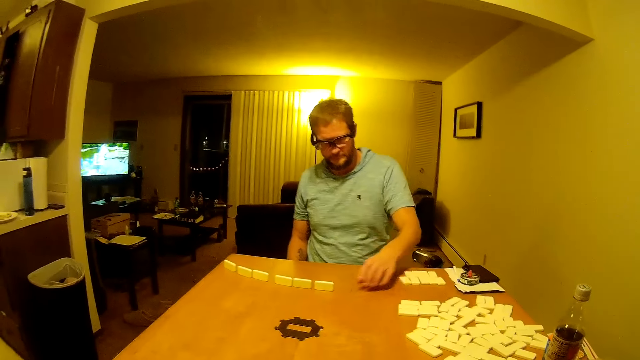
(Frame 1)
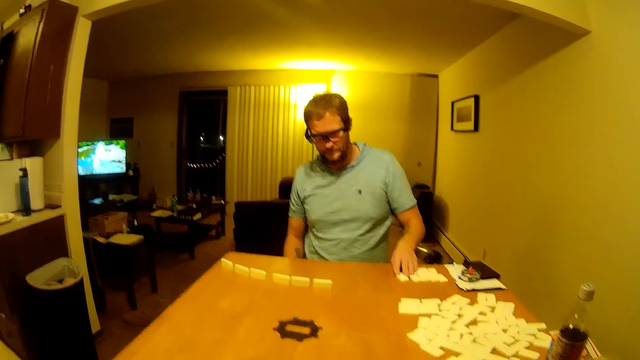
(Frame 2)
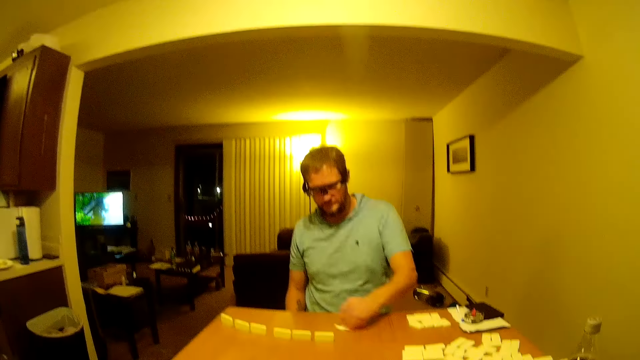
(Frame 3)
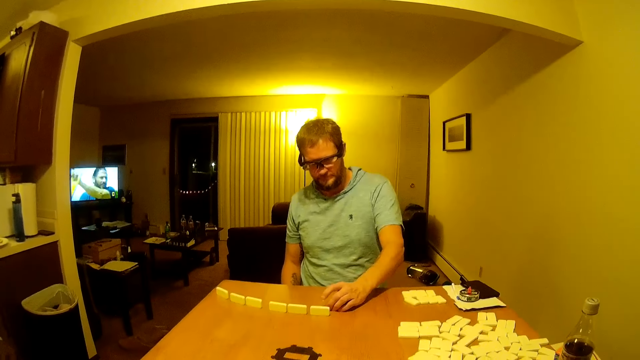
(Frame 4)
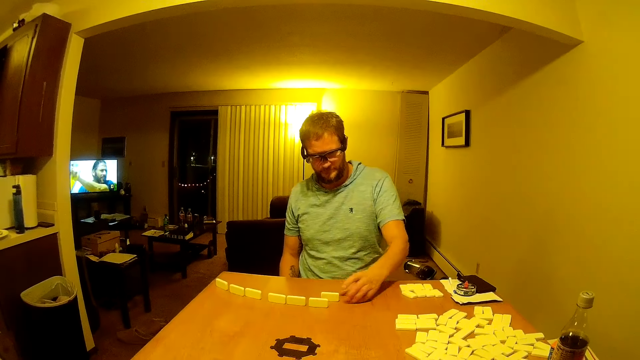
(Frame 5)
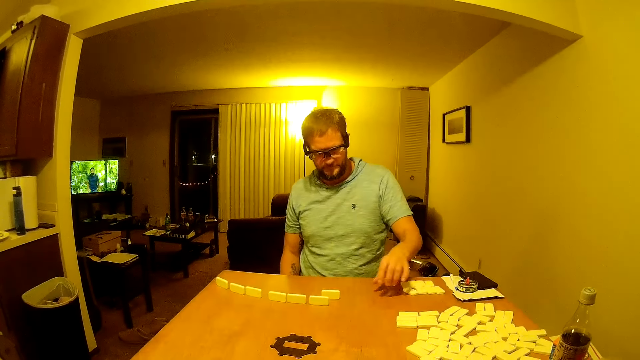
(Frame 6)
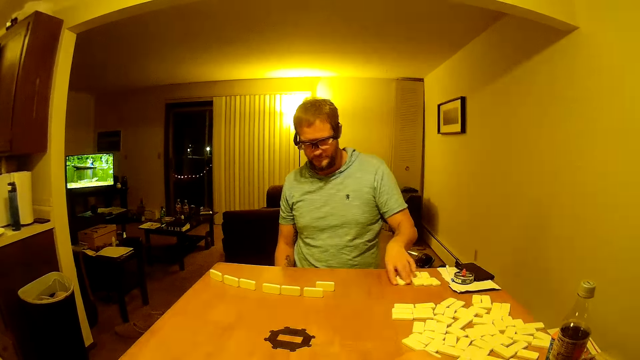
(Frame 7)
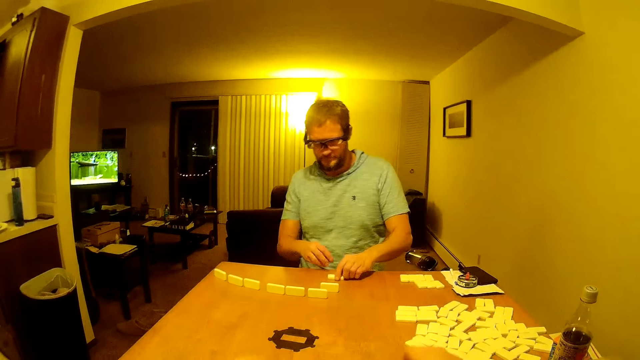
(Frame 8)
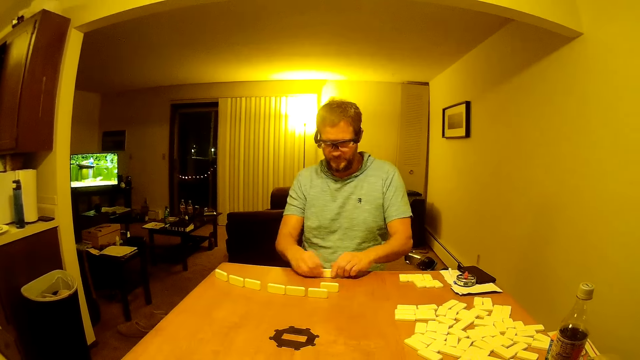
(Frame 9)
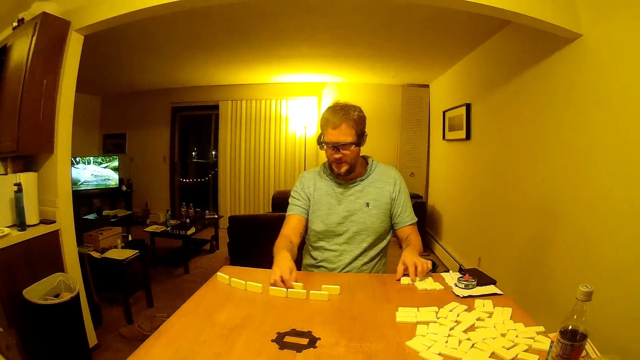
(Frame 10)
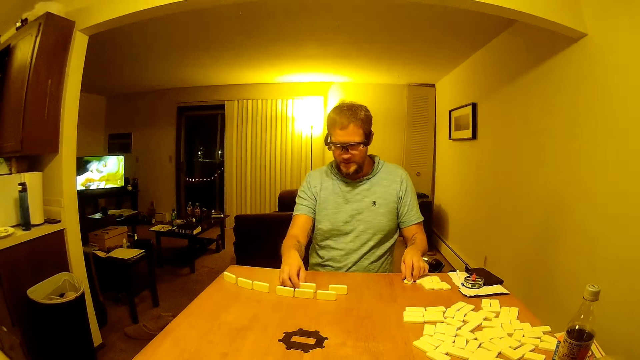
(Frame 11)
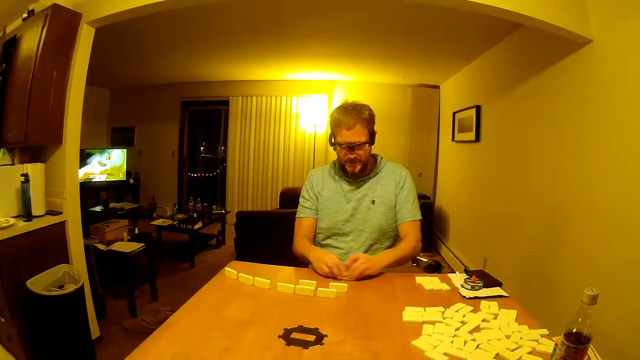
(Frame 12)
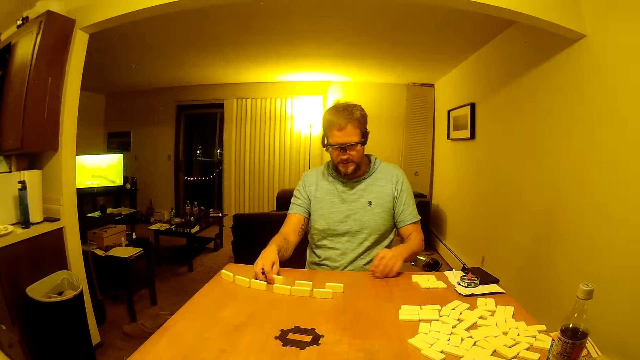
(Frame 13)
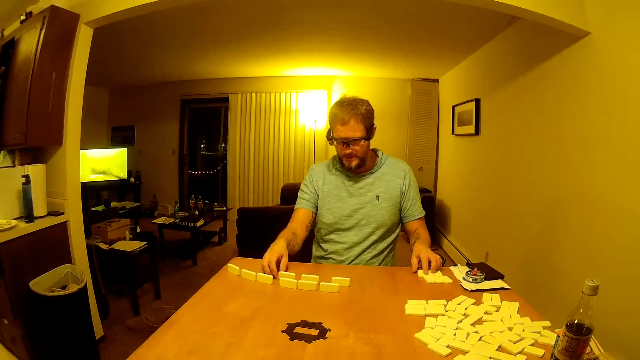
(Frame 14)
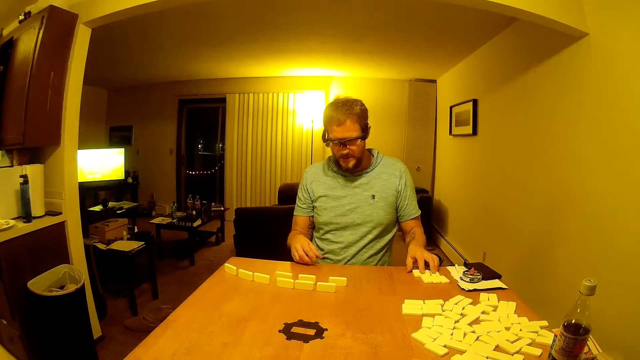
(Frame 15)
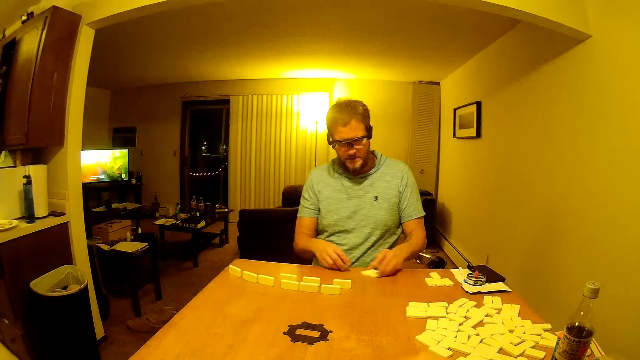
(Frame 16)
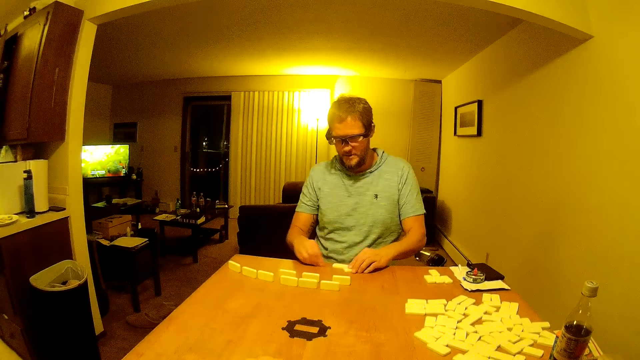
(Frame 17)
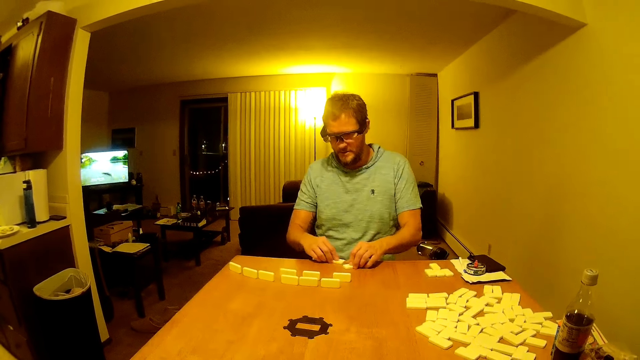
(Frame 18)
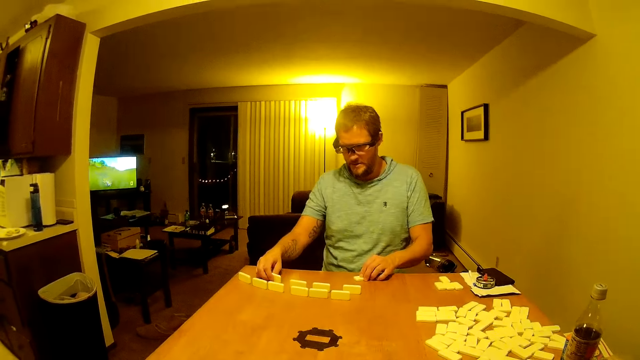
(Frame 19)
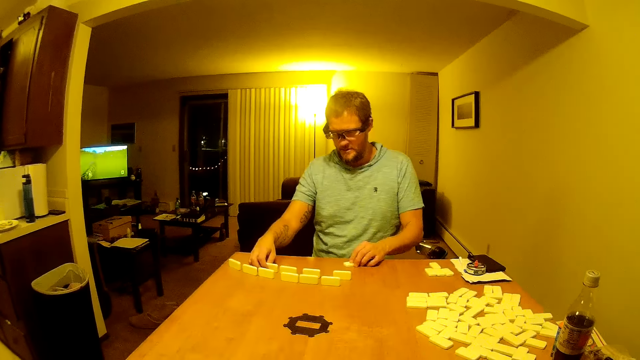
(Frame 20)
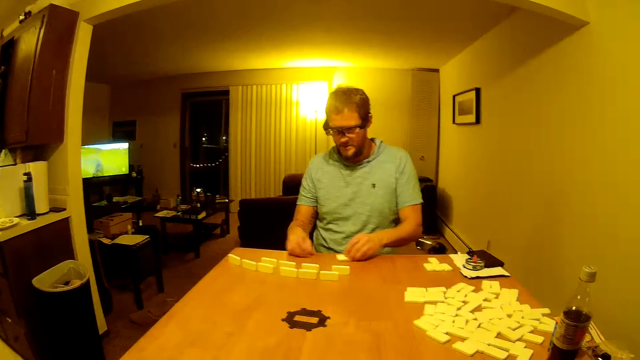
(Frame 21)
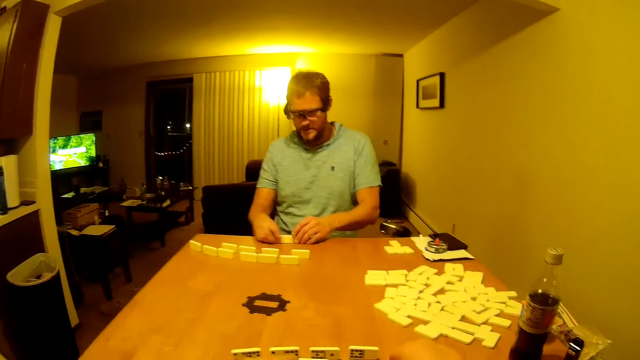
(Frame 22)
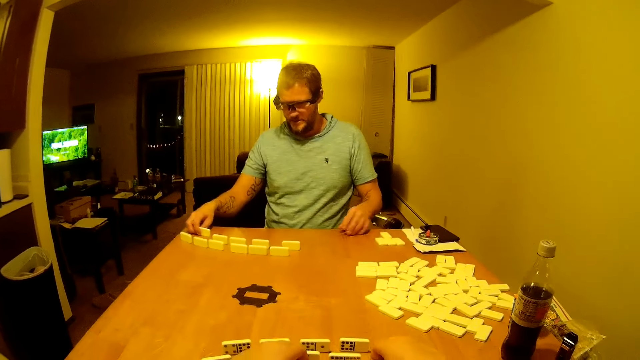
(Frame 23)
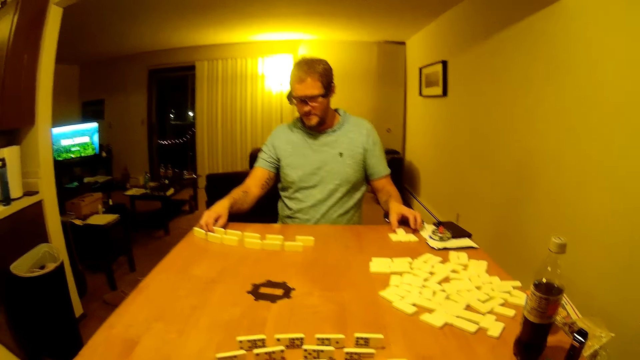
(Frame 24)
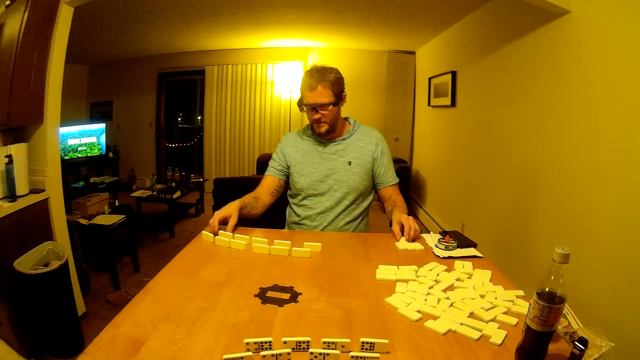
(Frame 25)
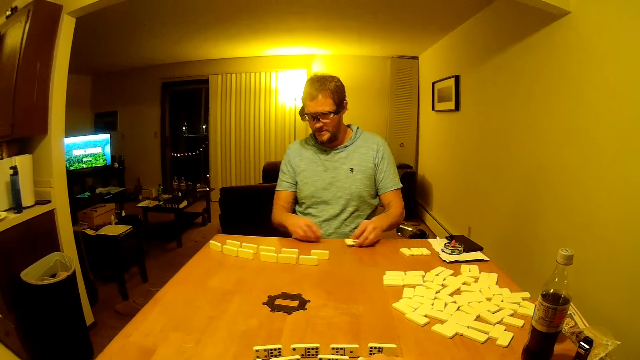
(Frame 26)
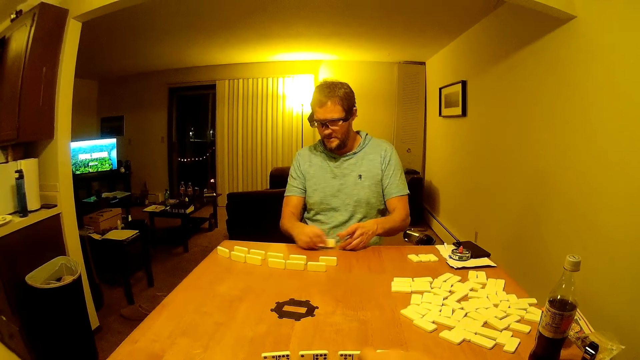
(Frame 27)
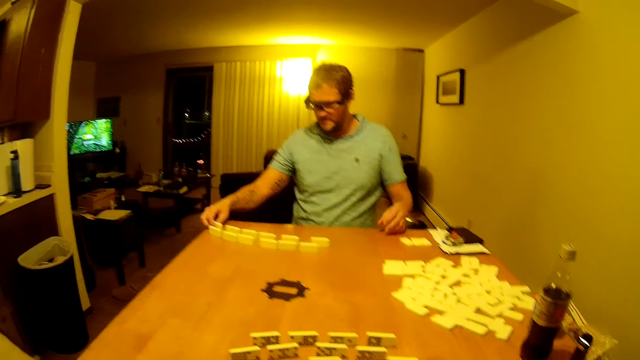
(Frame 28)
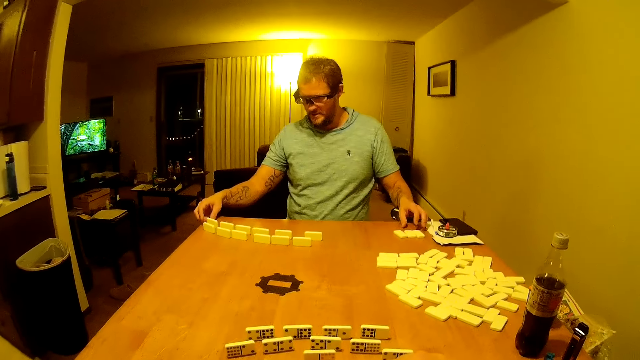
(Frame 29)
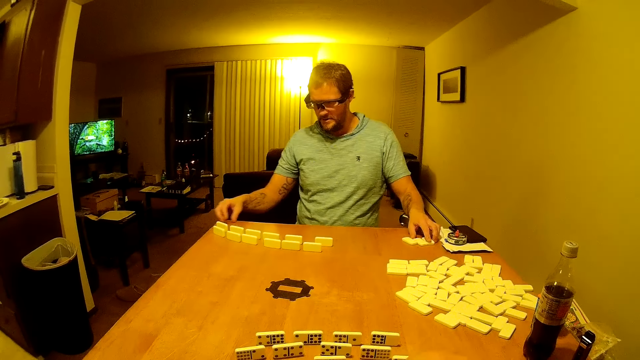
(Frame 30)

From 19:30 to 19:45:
The camera wearer arranges domino pieces on the table. They interact with a man. They talk to the man.

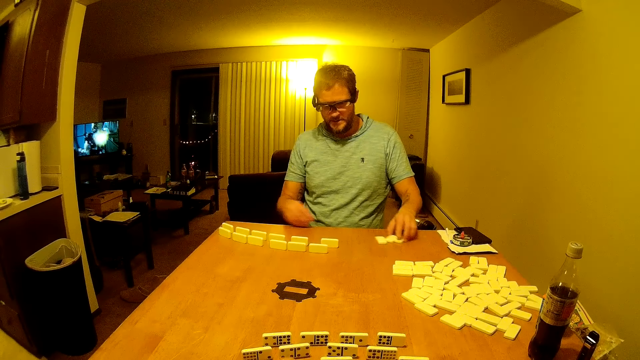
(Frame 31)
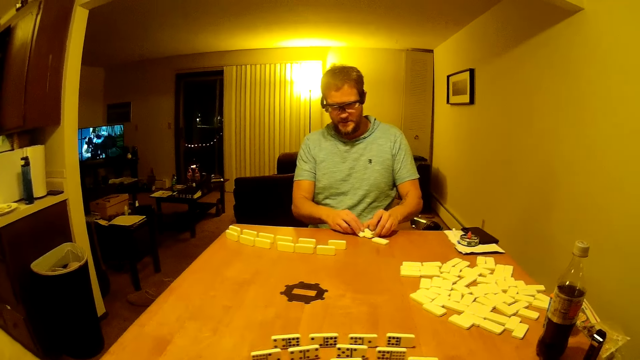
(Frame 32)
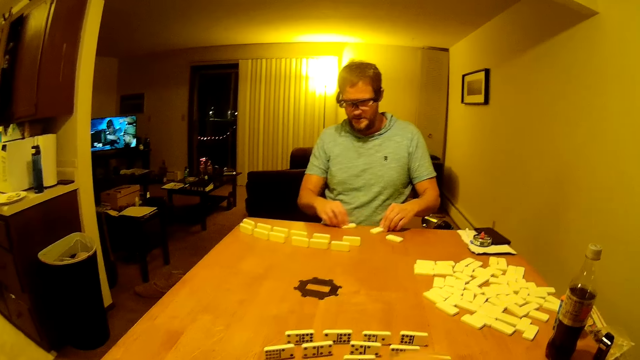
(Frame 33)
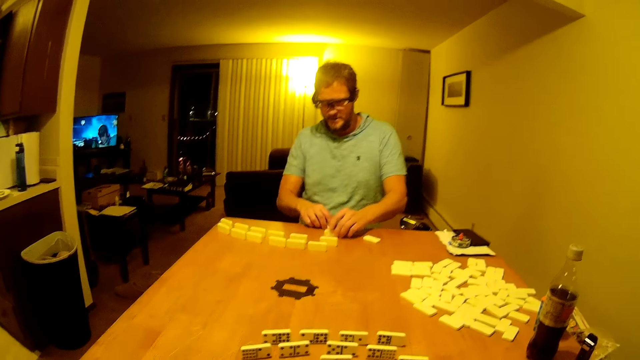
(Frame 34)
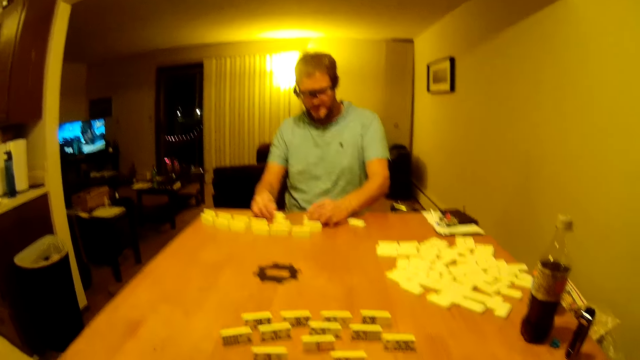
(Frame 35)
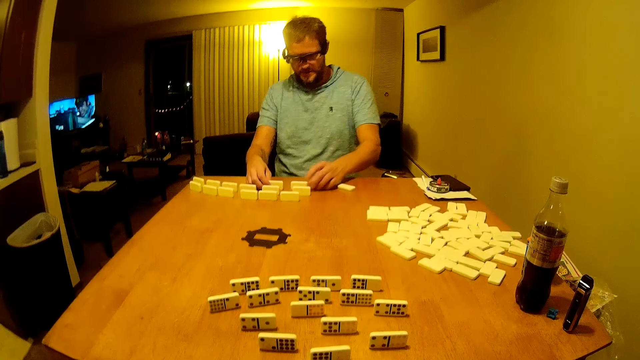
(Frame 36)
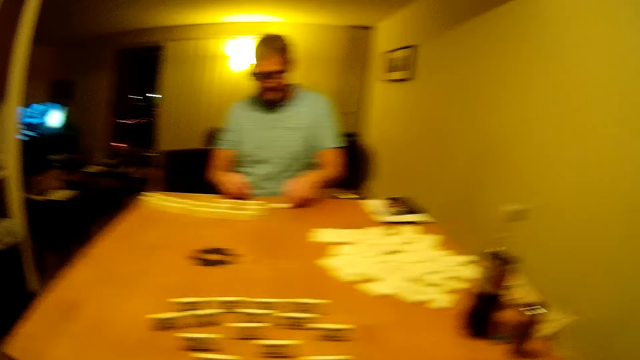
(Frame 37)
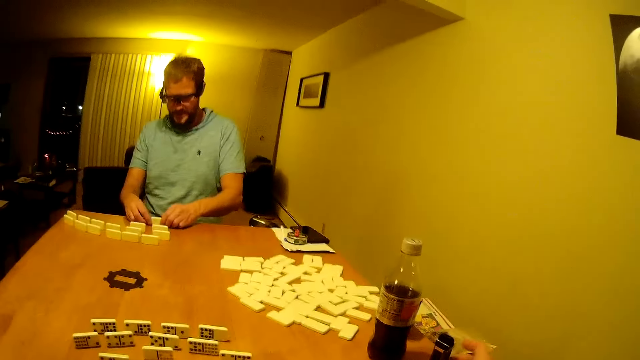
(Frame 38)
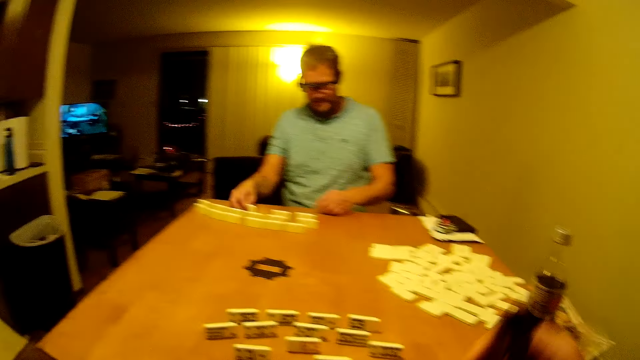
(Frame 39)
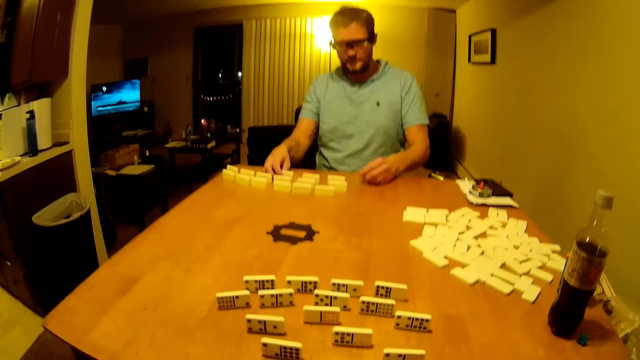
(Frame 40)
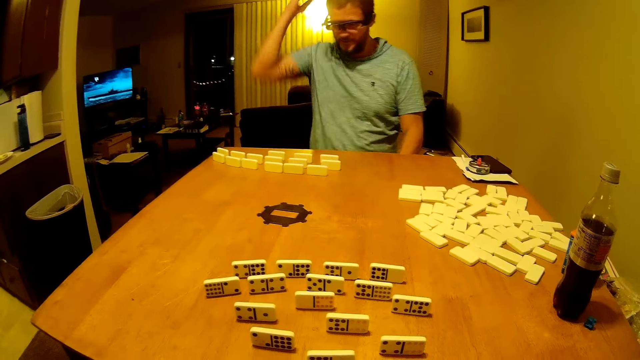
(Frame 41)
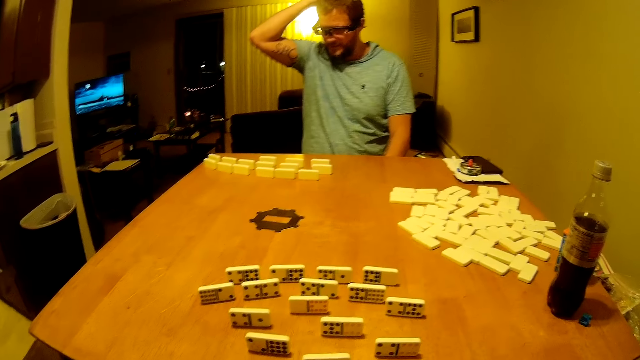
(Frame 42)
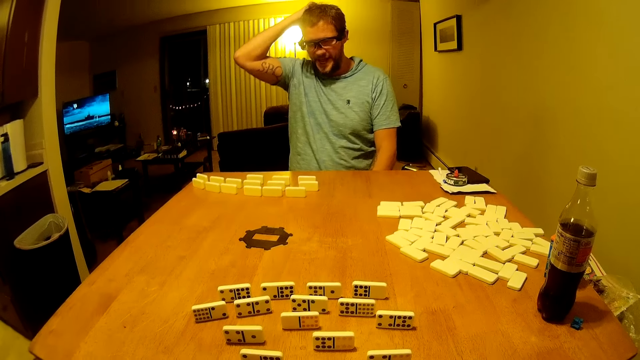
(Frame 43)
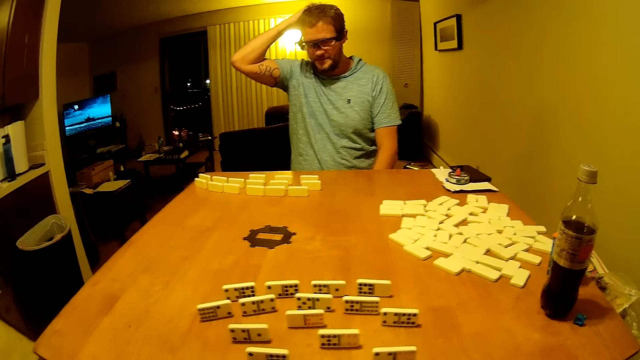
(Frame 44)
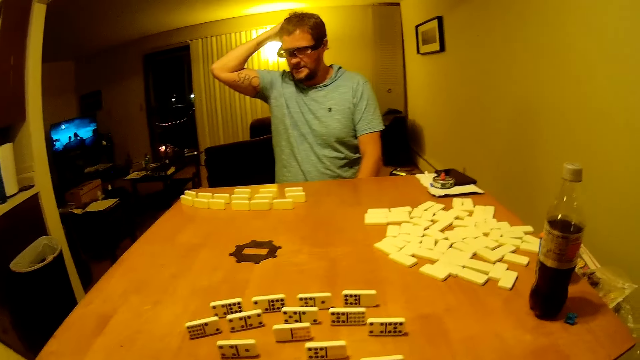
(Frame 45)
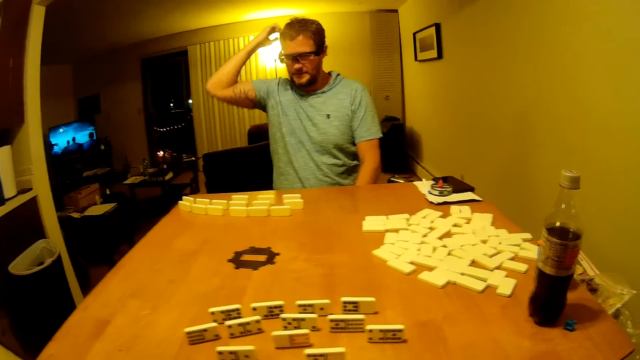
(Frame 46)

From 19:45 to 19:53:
The camera wearer picks up the electronic cigarette. A man arranges the word board game on the table. The camera wearer vapes the electronic cigarette. The man scratches the head.
